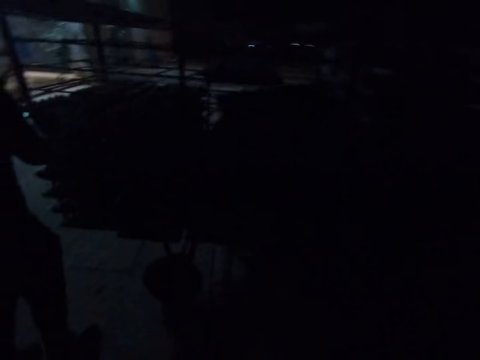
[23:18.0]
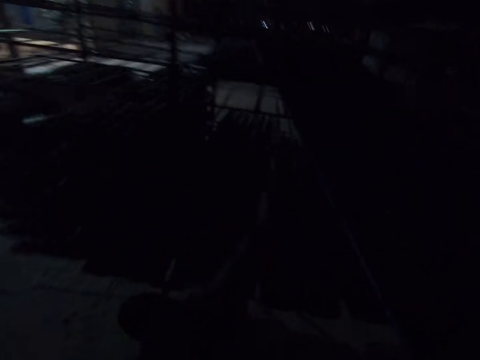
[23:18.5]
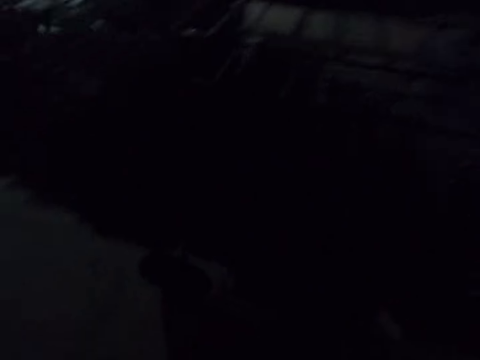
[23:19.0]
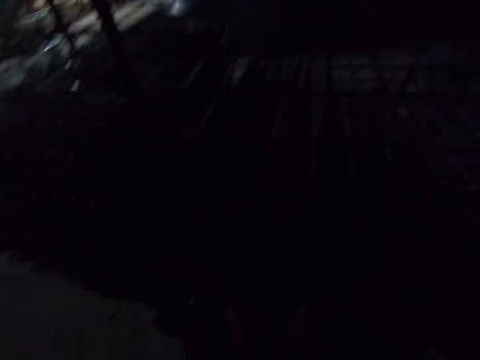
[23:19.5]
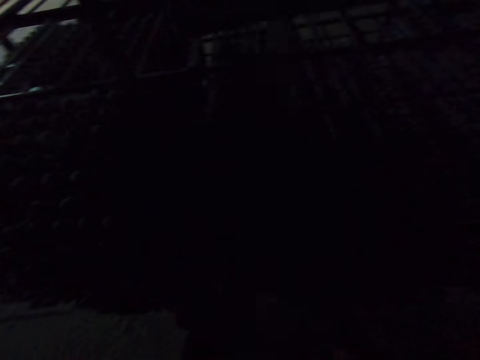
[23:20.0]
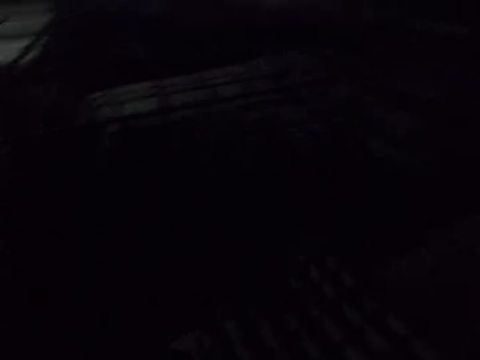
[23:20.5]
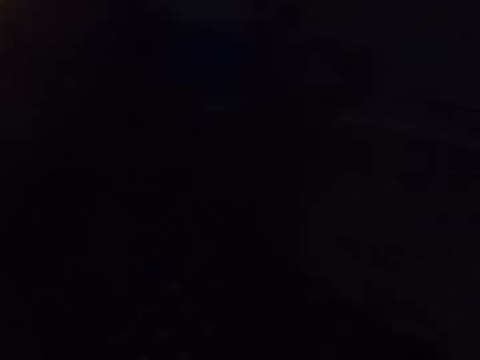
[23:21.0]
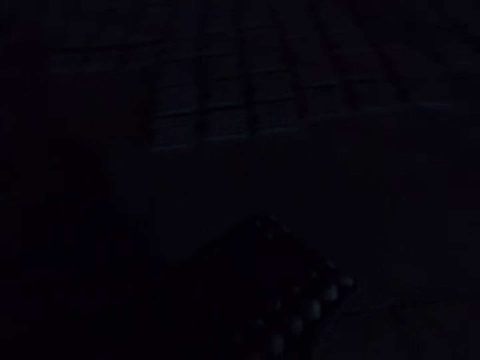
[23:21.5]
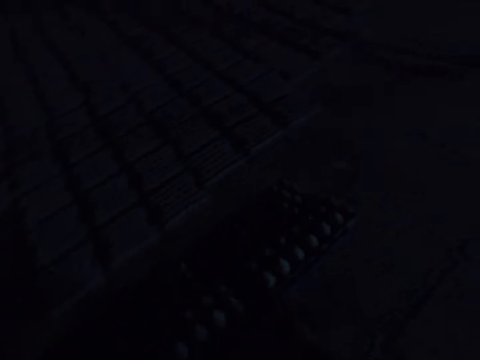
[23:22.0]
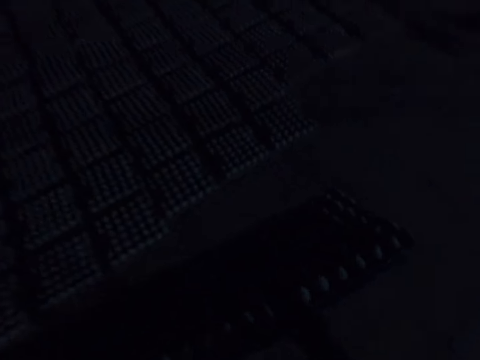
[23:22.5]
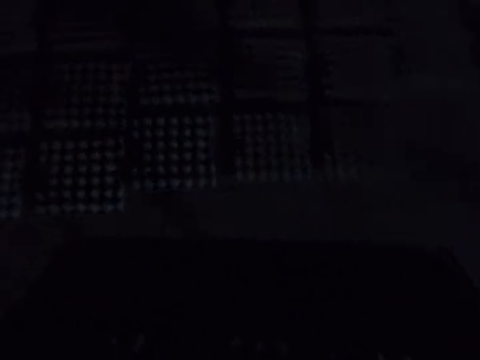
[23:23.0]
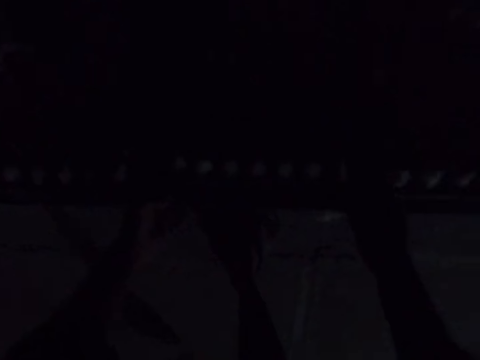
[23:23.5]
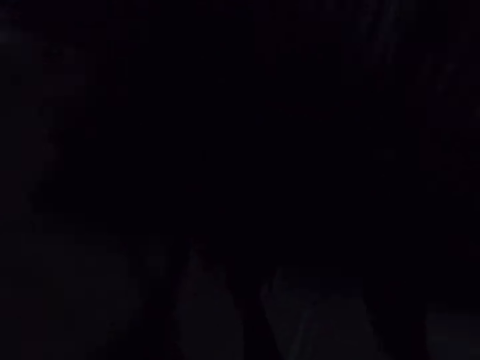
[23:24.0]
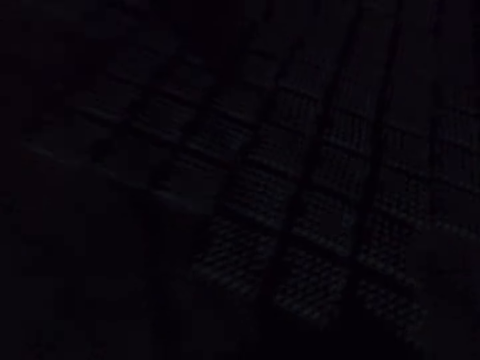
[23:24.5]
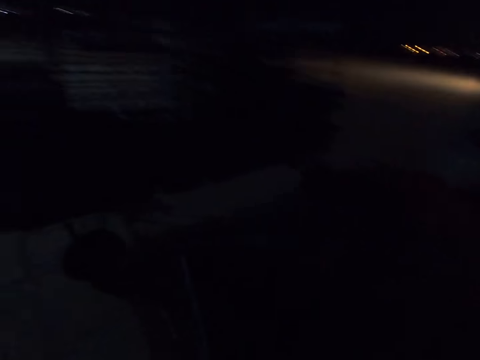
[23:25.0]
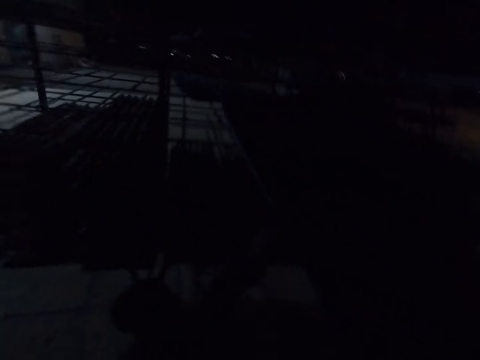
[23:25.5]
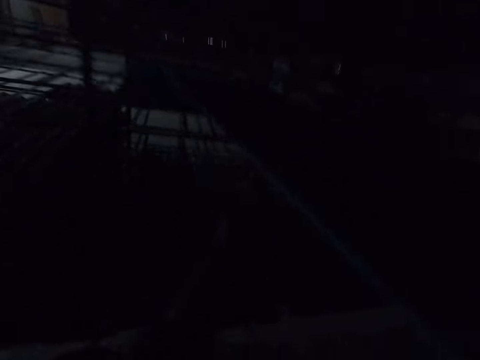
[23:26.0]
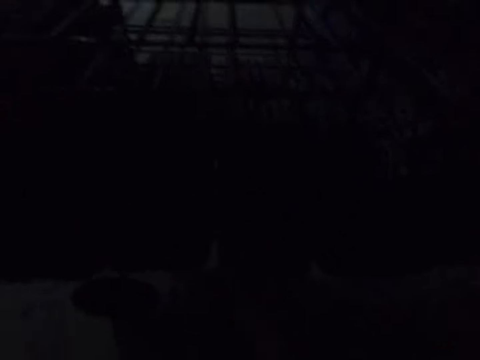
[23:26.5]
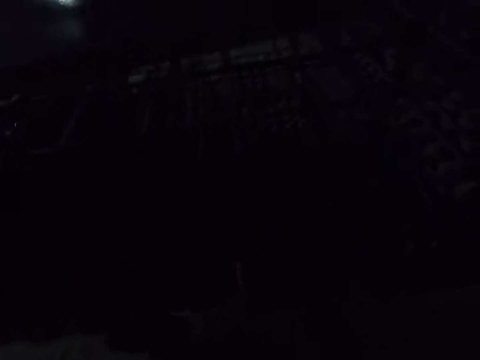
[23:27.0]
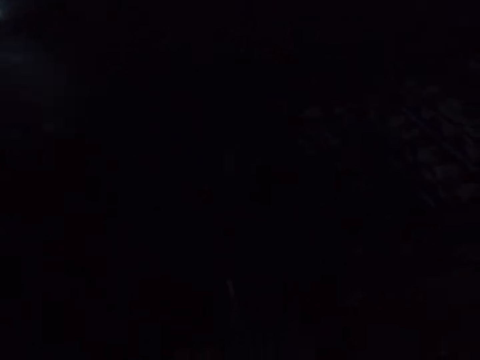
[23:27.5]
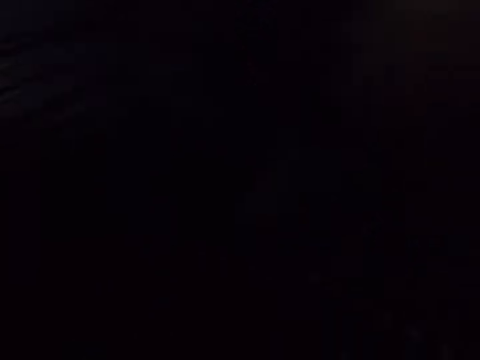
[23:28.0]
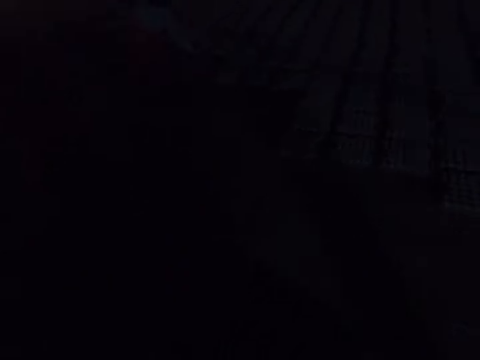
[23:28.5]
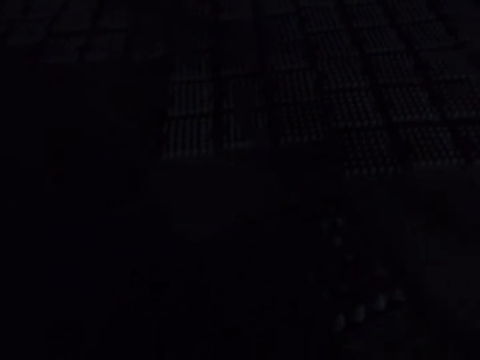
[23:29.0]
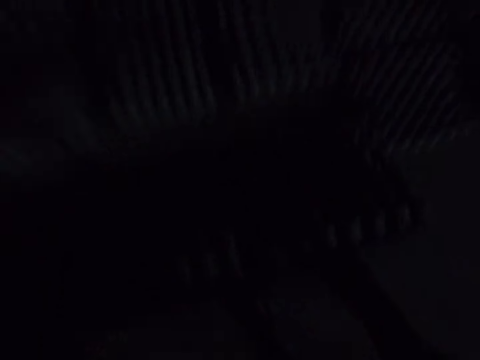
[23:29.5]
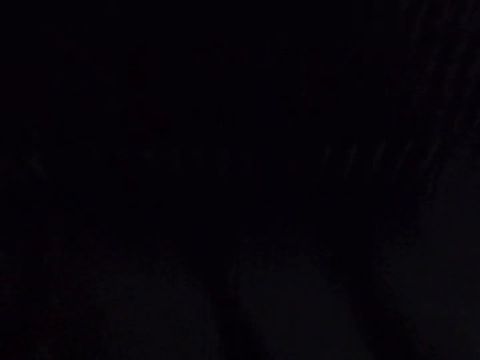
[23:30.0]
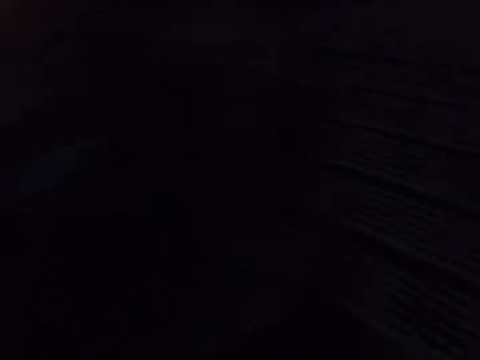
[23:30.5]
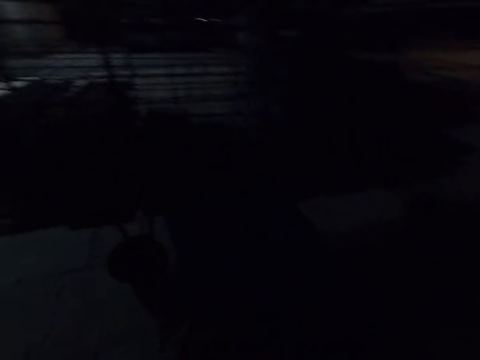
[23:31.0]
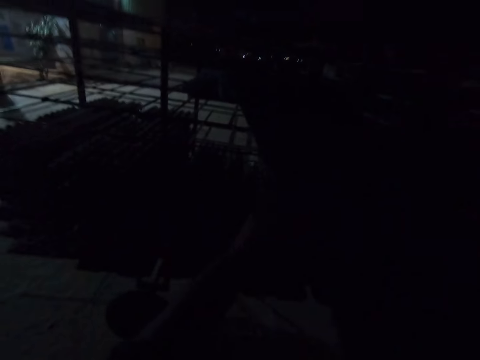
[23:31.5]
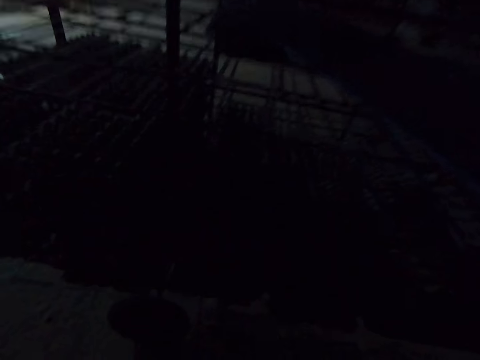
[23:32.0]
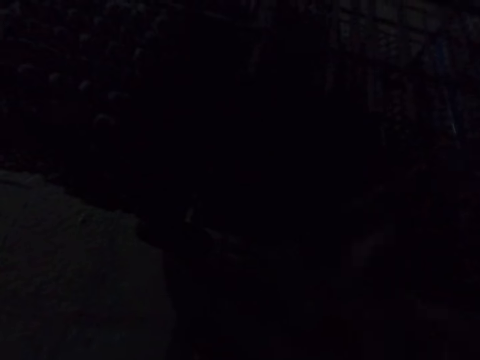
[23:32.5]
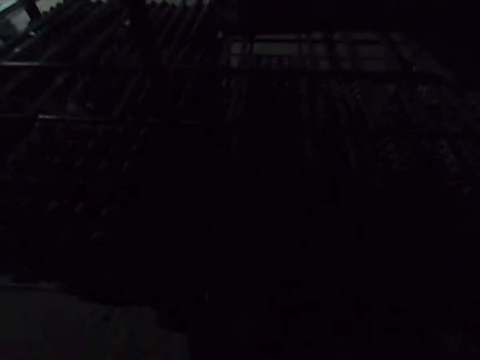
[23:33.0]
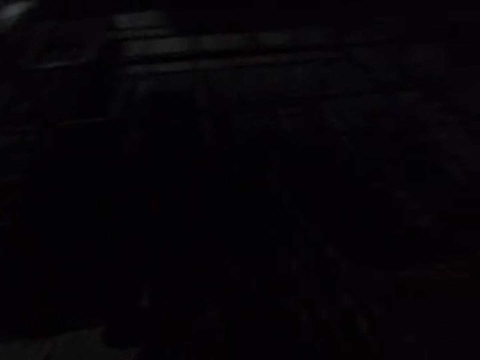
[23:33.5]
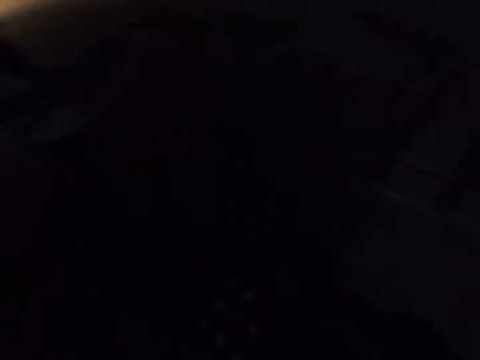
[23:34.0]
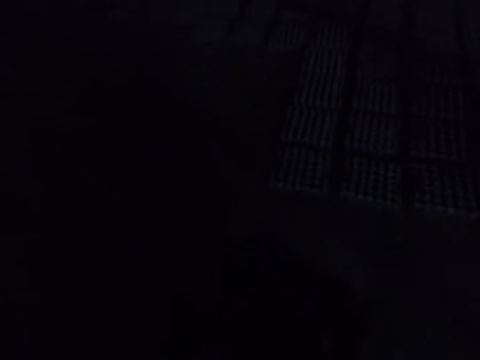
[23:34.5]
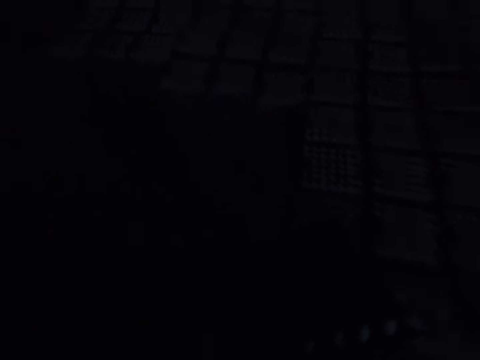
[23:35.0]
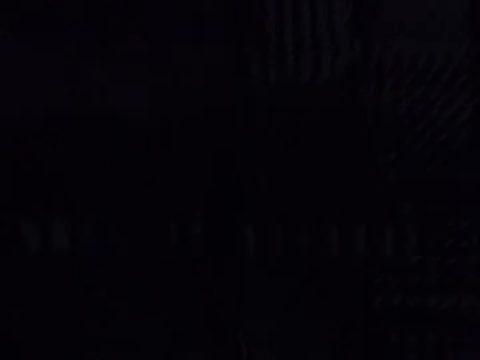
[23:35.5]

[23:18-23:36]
The camera wearer places the board on the transportation trolley. They pick up the board on the transportation trolley. They place the egg tray on the floor. They place the board on the transportation trolley. They place the egg tray on the floor. They place the board on the transportation trolley. They pick up the board on the transportation trolley.

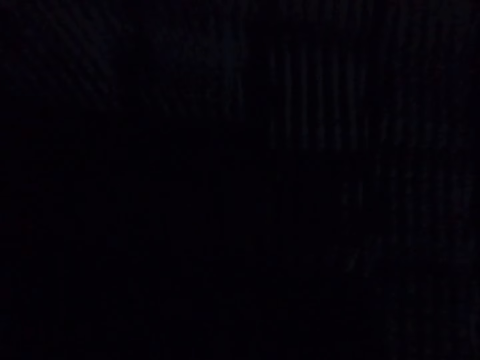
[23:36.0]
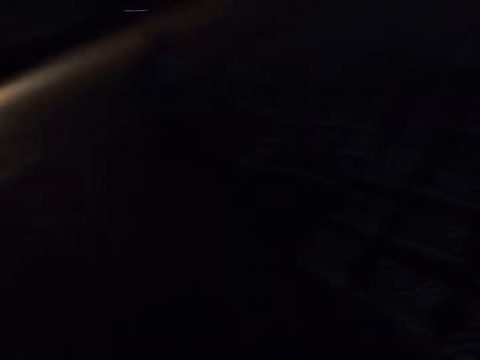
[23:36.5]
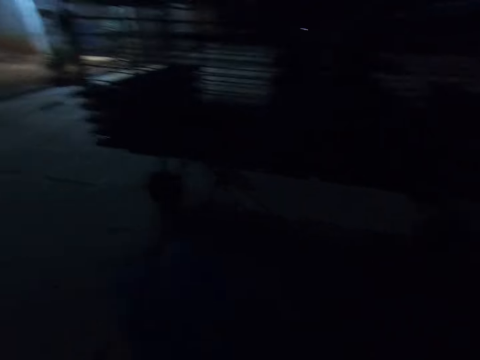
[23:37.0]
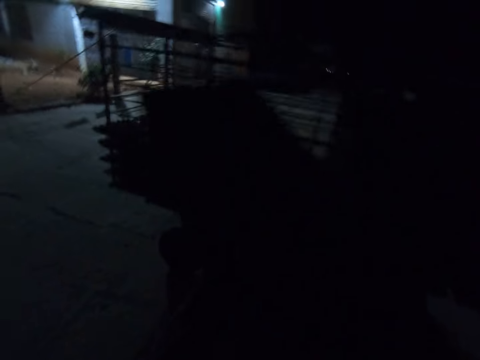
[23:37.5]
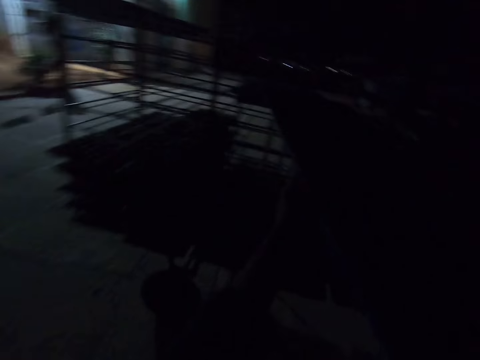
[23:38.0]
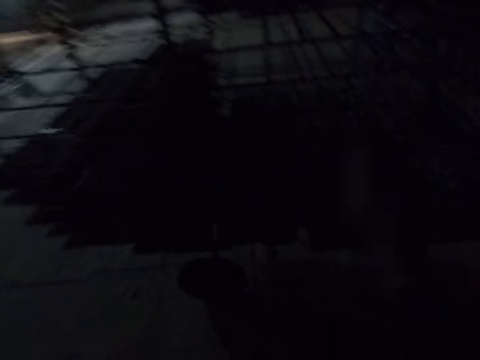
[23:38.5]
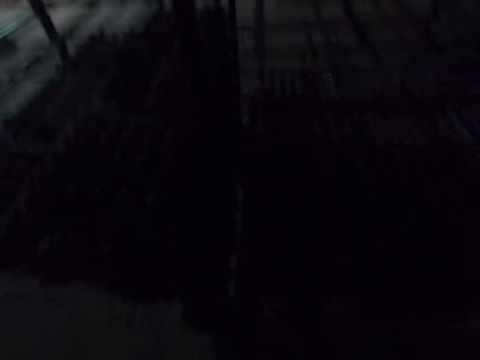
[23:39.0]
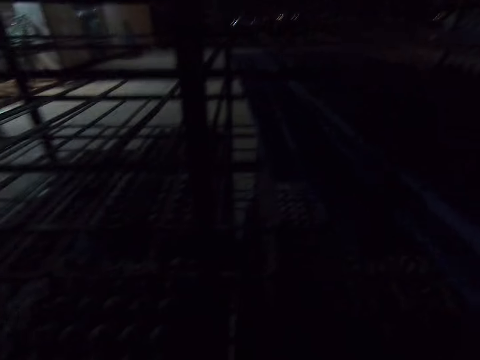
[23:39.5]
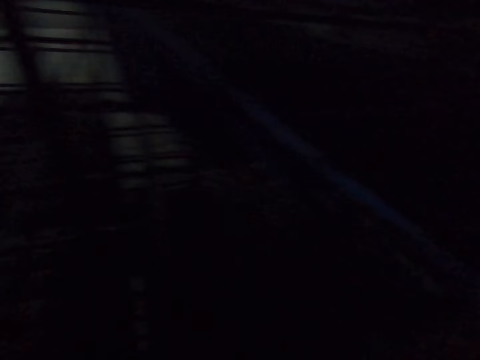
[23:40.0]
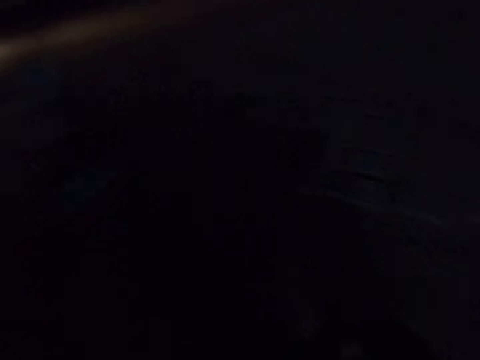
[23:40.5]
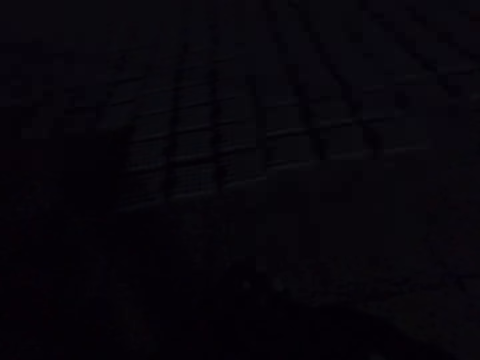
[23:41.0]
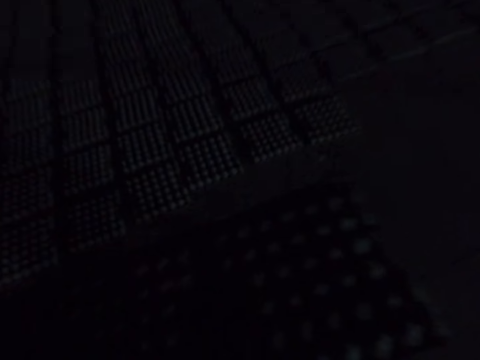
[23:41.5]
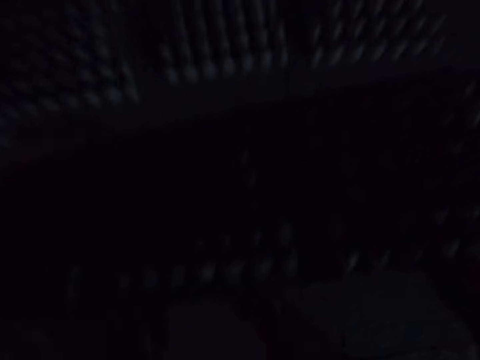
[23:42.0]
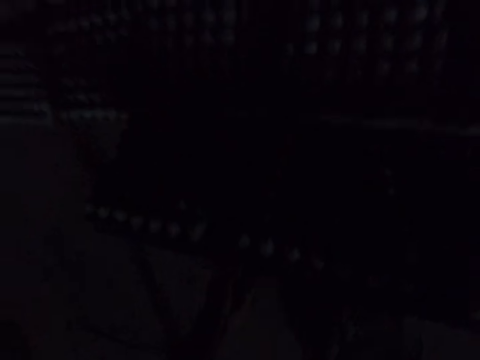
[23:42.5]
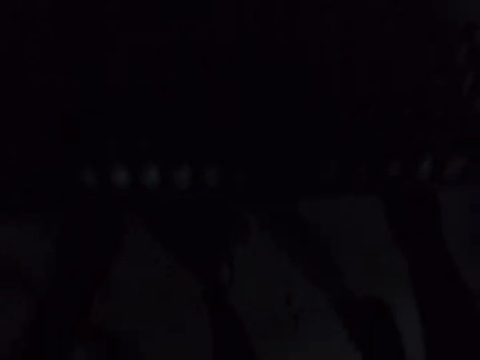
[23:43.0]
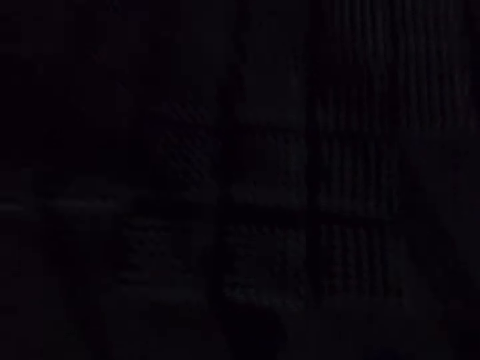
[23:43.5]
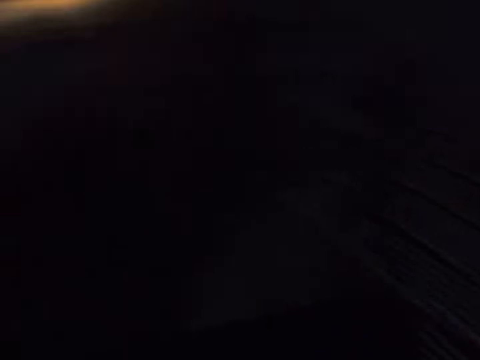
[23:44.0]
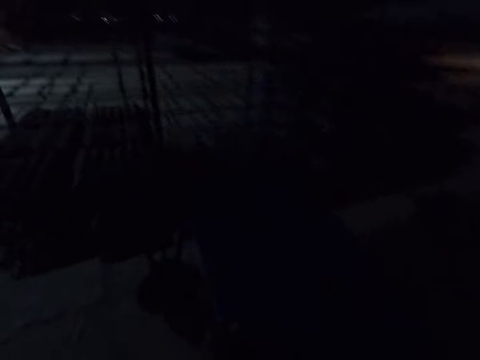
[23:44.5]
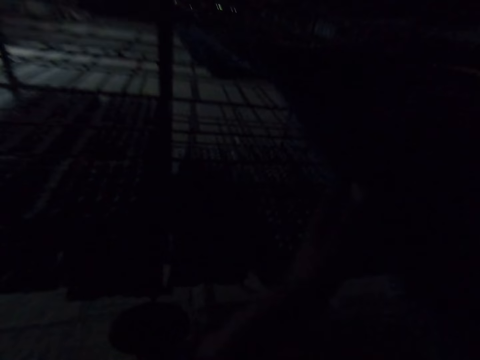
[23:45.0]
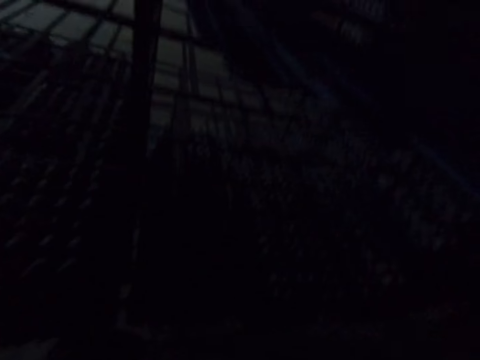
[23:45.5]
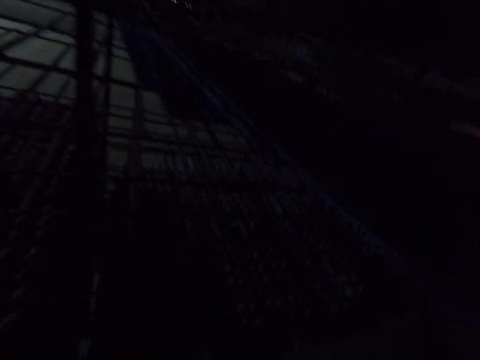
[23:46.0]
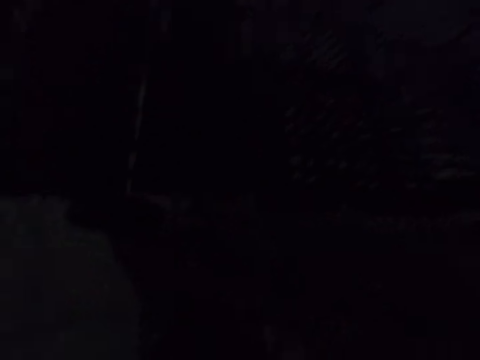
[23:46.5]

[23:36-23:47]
The camera wearer places the egg tray on the floor. They place the board on the transportation trolley. They place the egg tray on the floor. They place the board on the transportation trolley.
